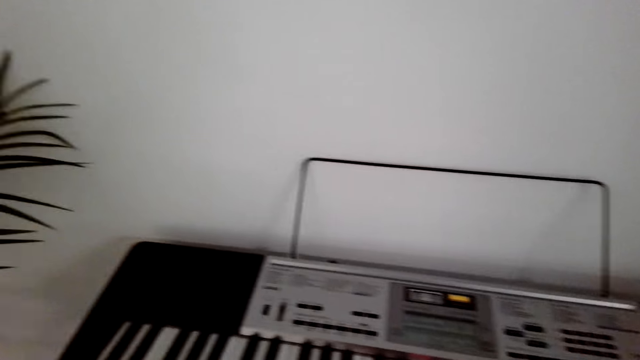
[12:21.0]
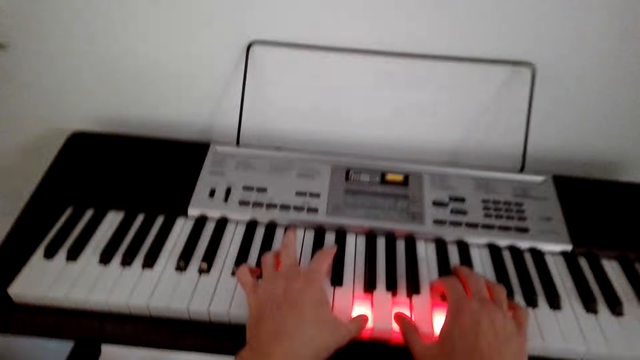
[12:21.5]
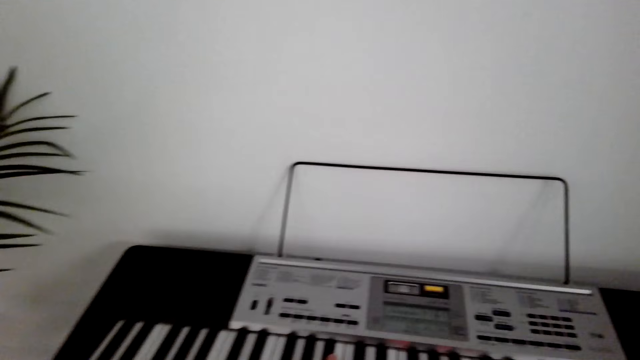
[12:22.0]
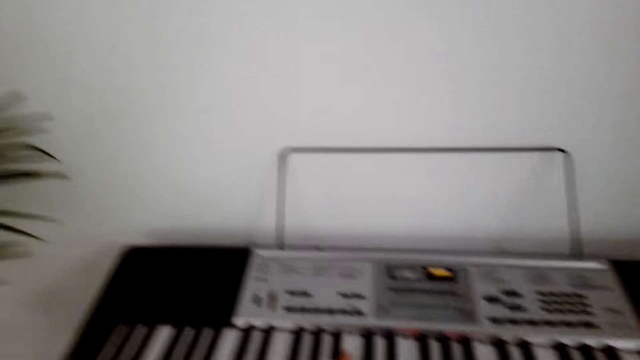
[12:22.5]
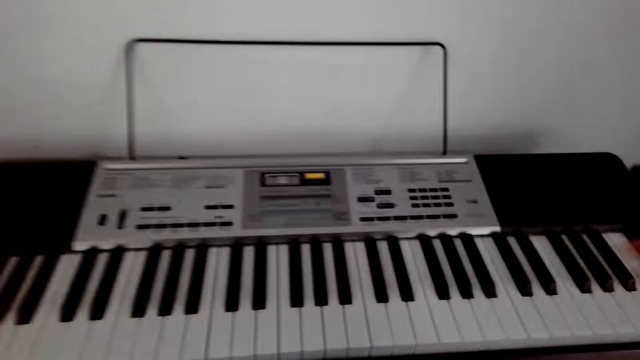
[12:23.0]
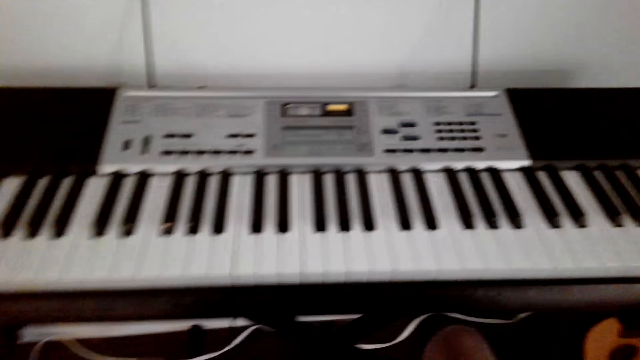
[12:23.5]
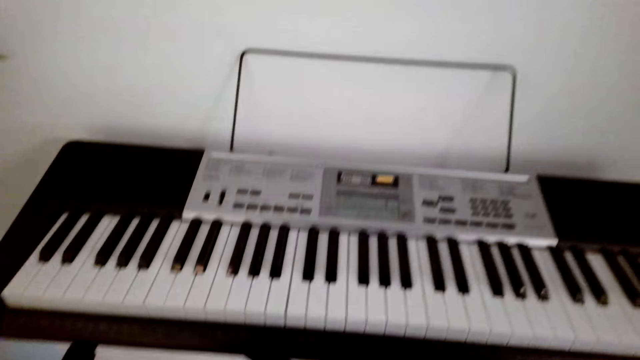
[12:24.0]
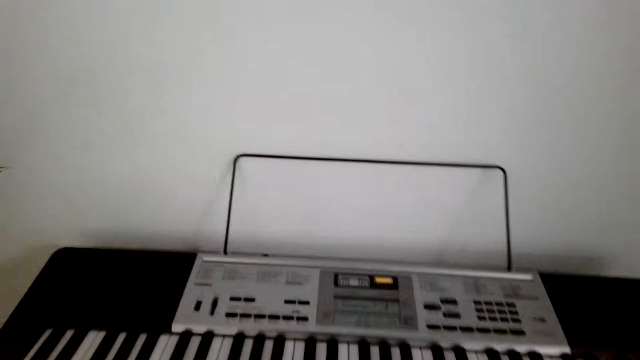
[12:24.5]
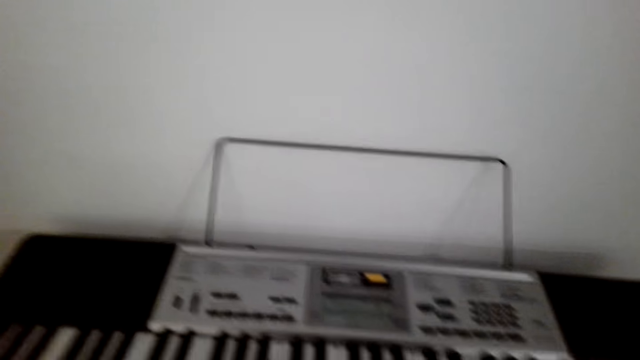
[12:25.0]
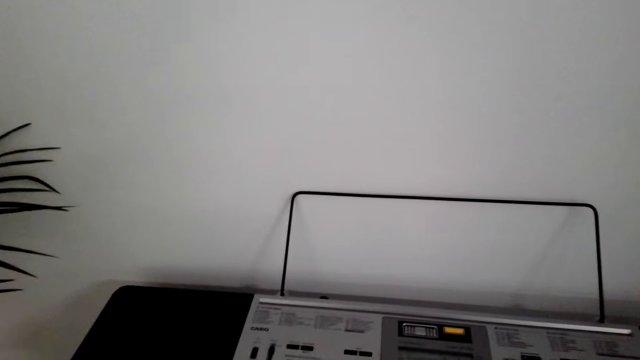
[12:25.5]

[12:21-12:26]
The camera wearer plays the piano.

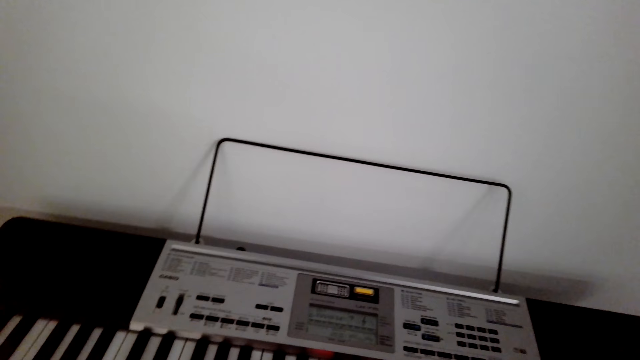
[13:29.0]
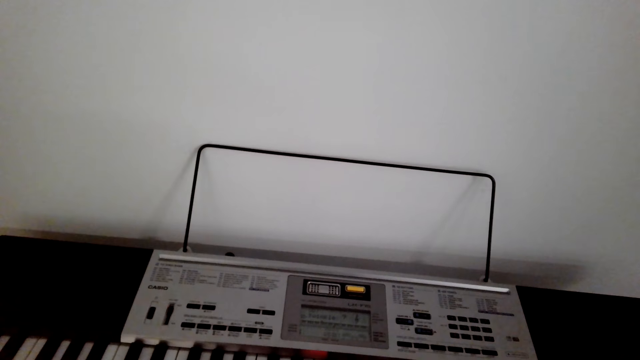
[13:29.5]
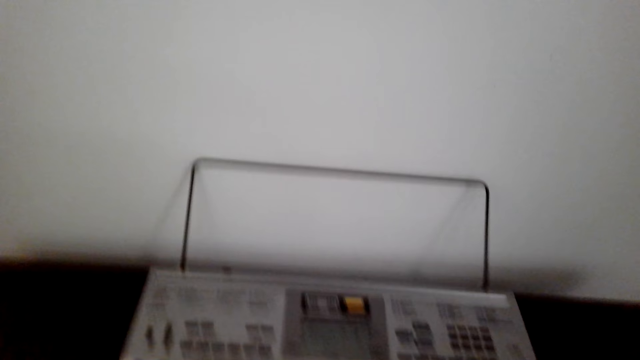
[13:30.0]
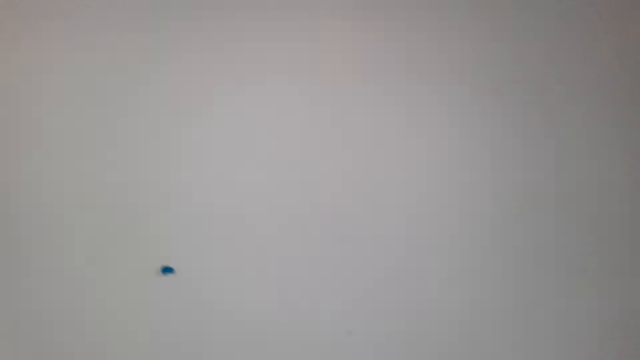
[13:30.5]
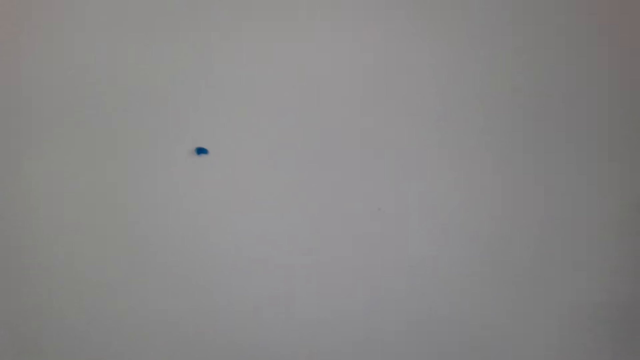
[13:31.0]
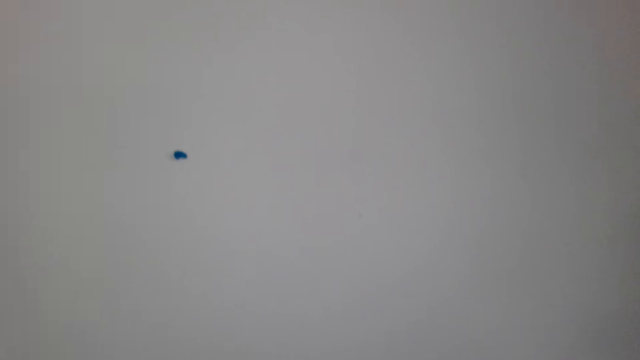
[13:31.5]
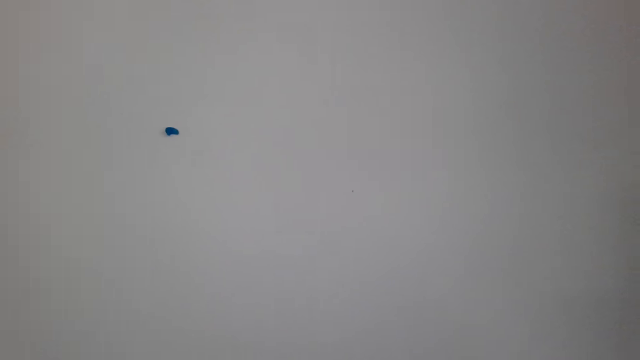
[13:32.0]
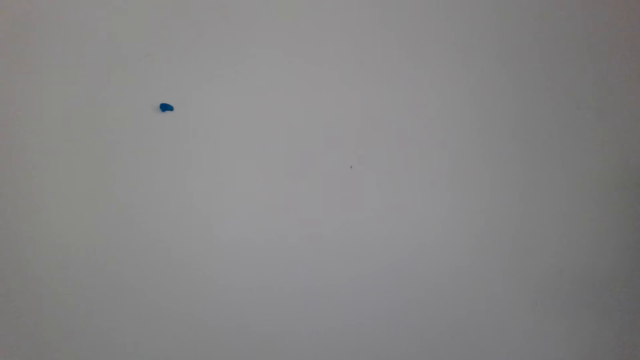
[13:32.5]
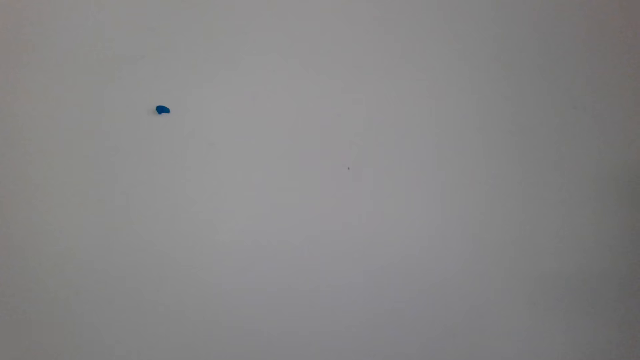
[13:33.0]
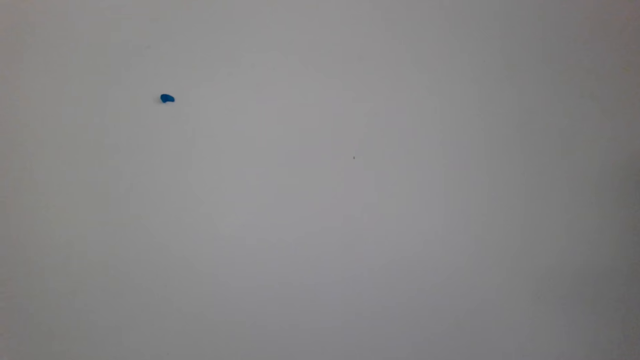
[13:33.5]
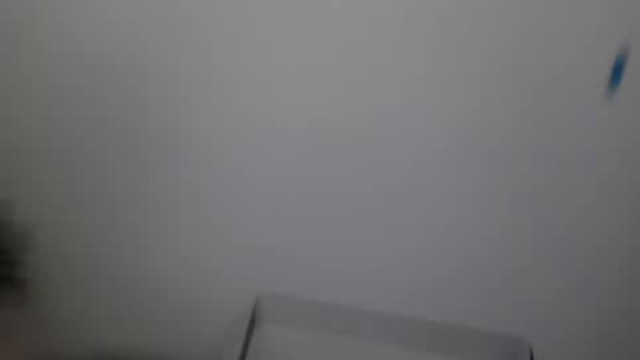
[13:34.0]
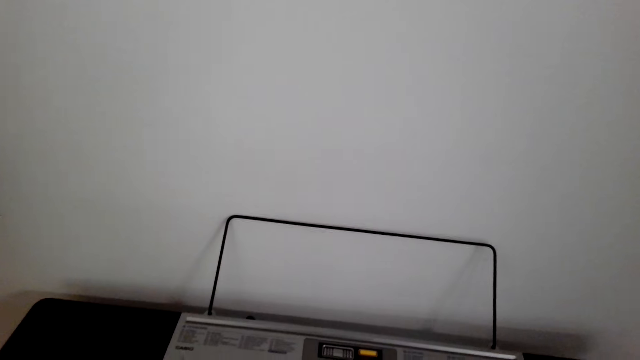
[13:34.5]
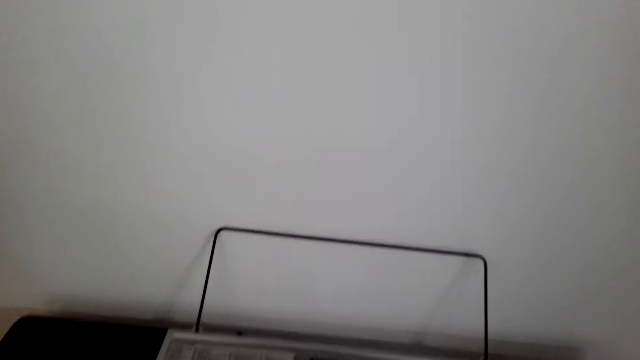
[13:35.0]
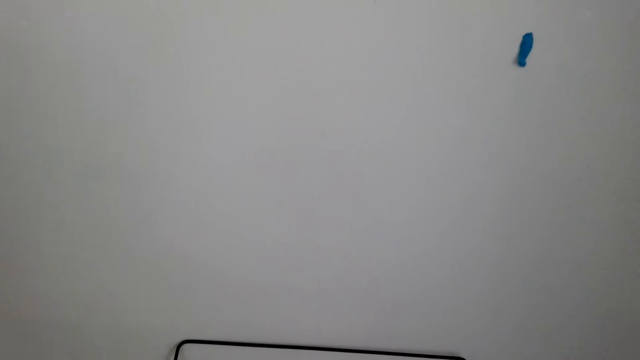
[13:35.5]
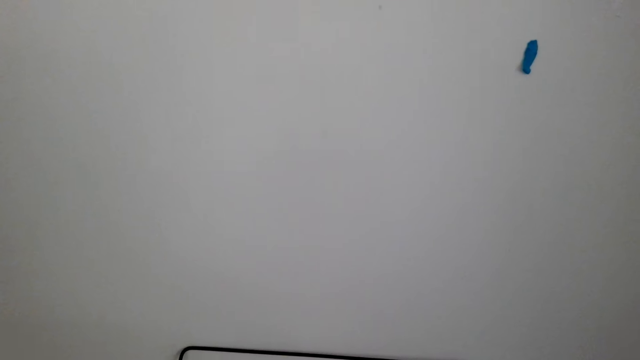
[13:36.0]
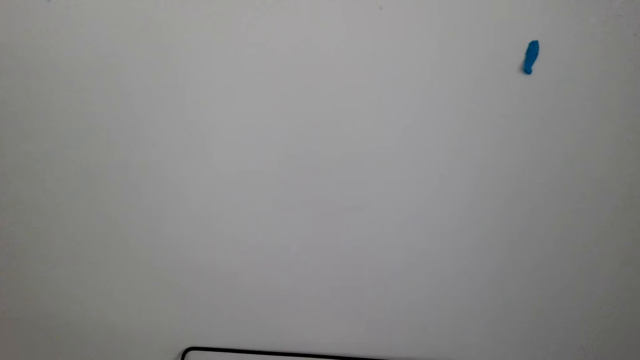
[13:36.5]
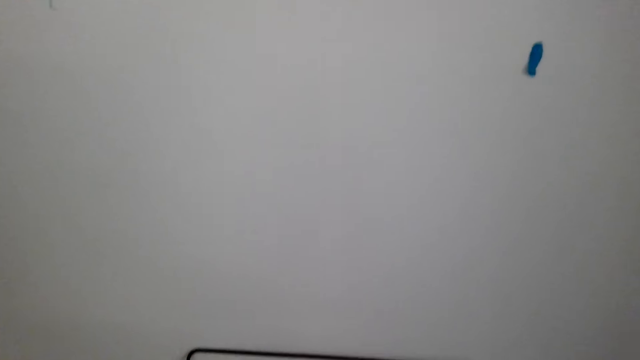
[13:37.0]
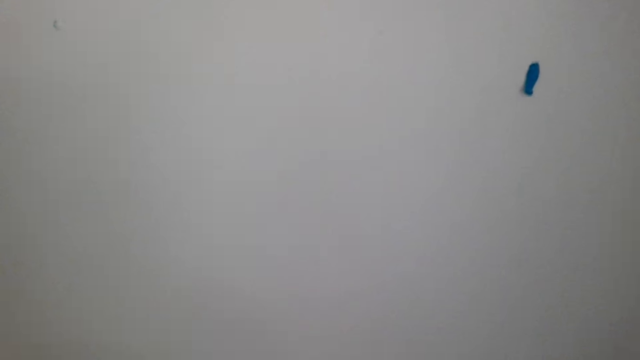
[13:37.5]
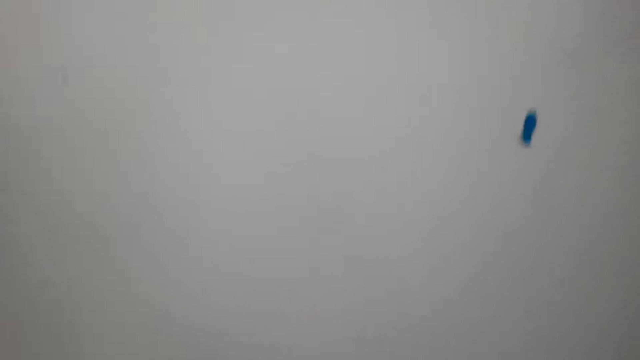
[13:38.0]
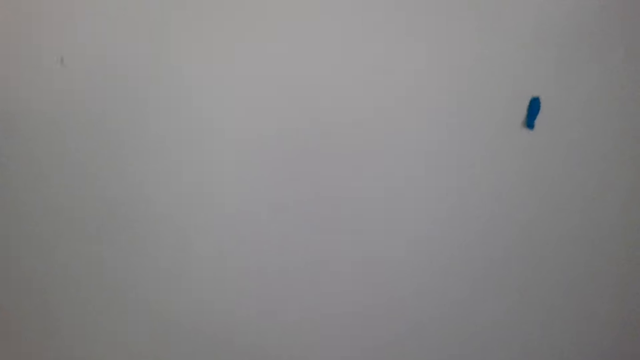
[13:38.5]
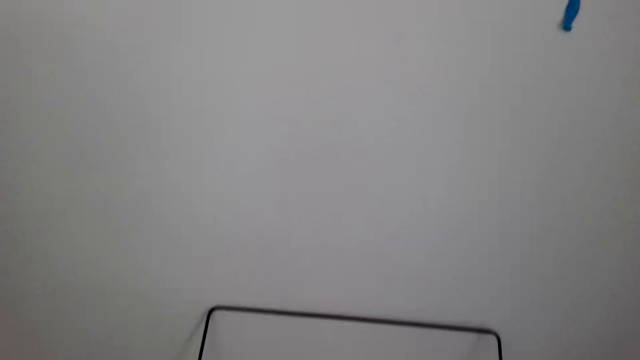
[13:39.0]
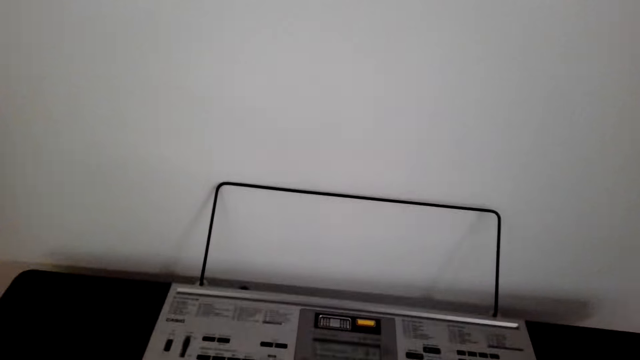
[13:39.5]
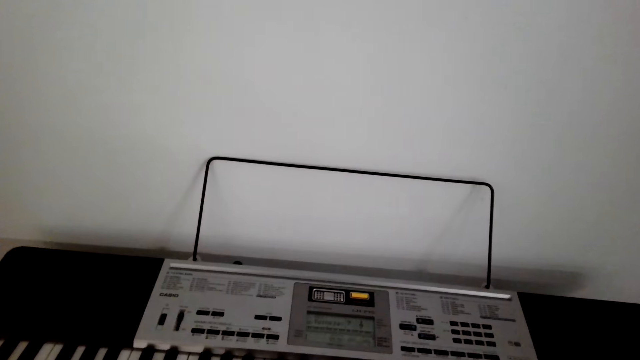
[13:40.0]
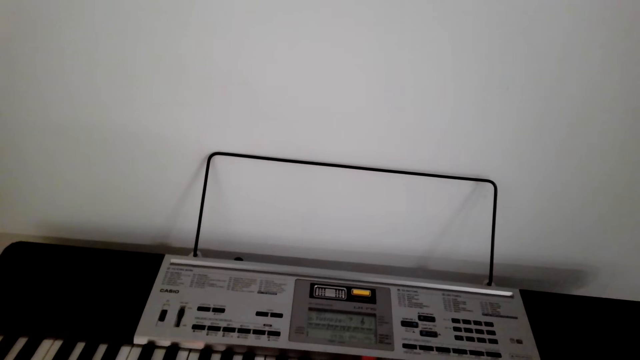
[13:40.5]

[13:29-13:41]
The camera wearer stares at the wall. They play the piano.

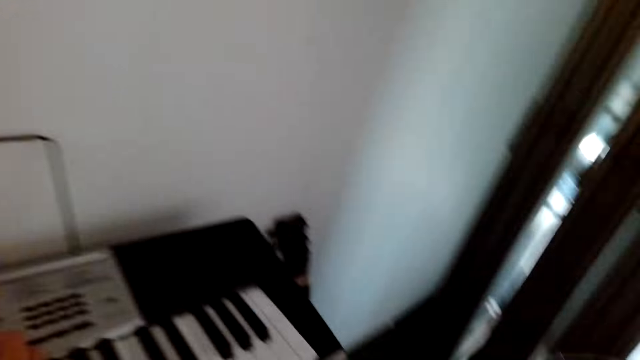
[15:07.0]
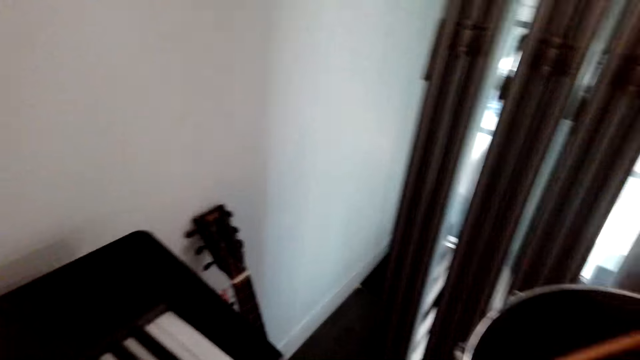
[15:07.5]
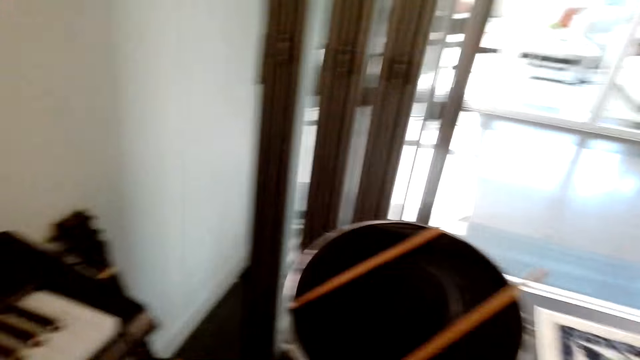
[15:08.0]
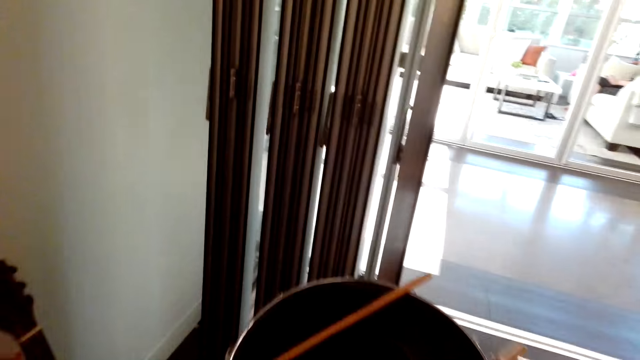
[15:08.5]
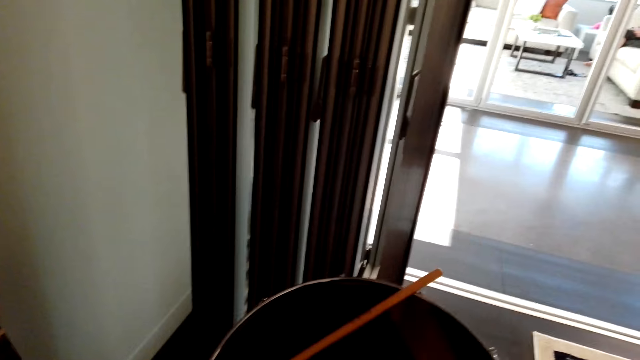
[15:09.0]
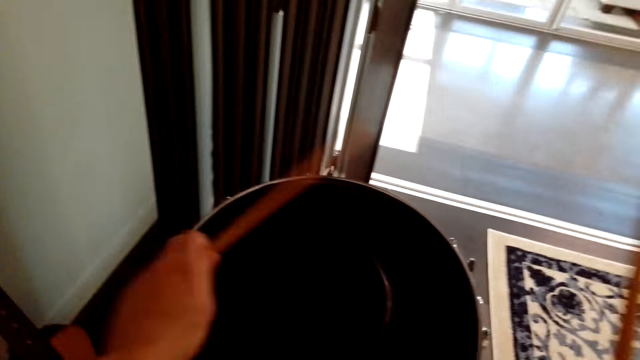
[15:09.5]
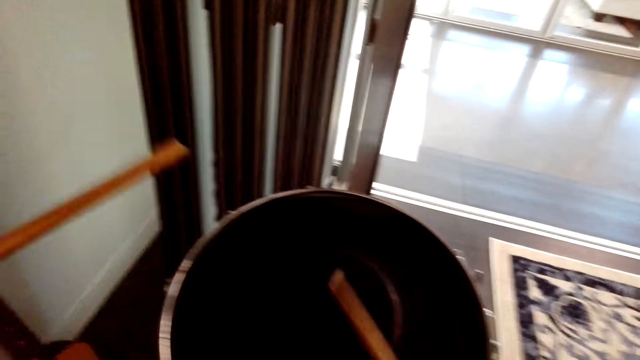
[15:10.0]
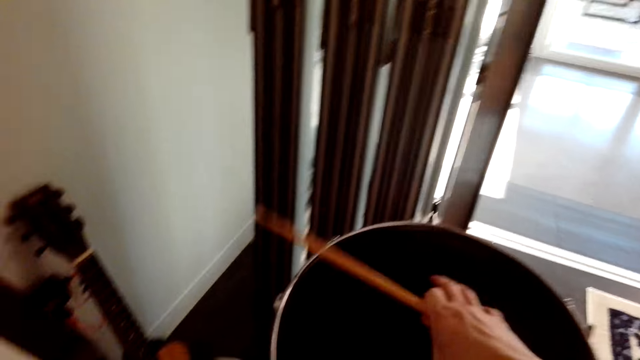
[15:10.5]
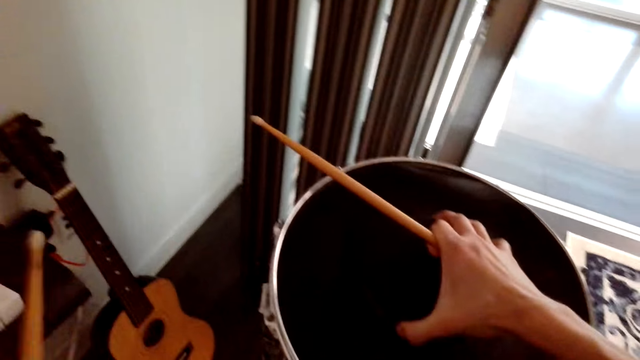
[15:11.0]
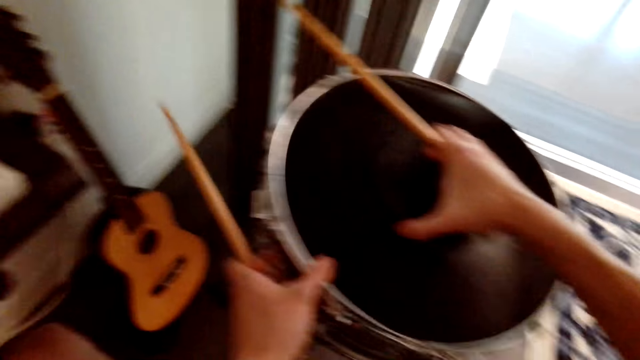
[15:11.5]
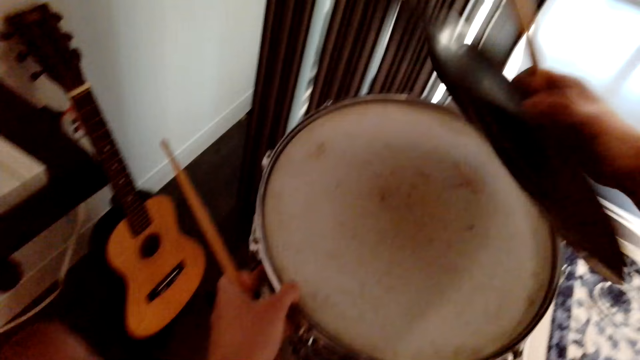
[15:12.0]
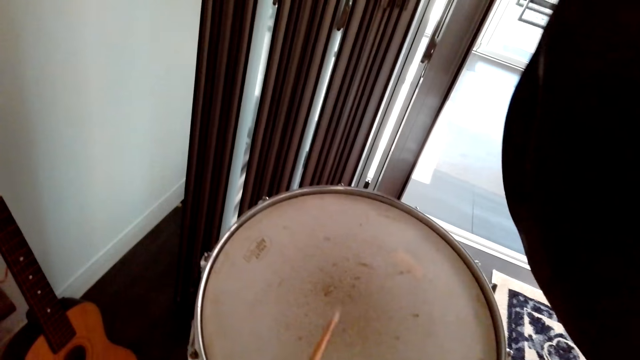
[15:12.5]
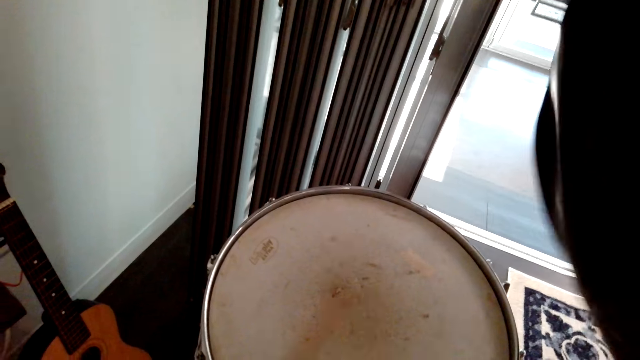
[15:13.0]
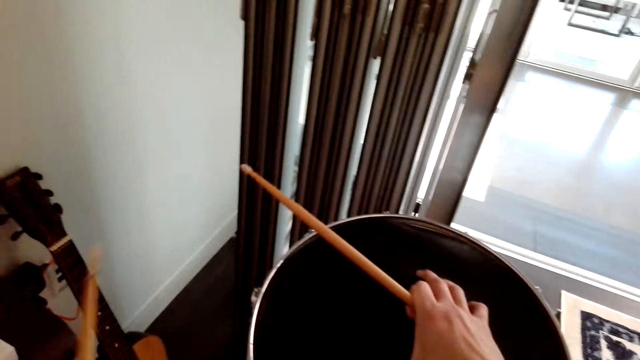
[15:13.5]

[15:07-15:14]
The camera wearer picks up a drum stick. They pick up the other drum stick. They play the drum. They lift the drum cover. They remove the drum top. They hit the drum. They play the drumbeat.
